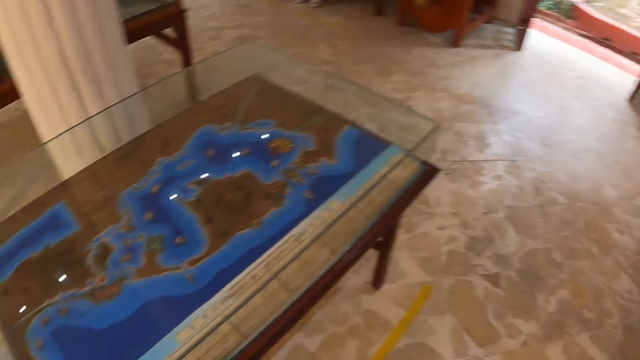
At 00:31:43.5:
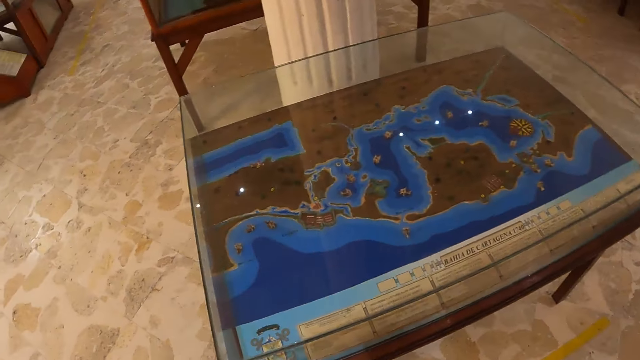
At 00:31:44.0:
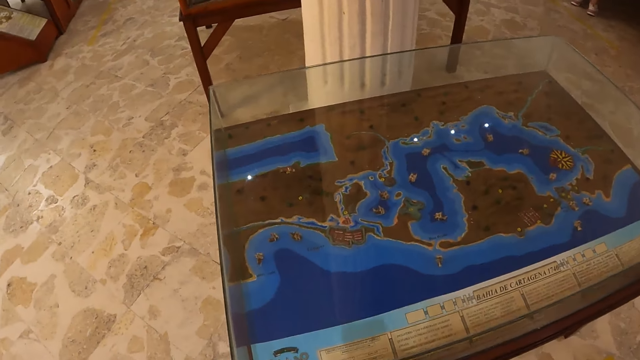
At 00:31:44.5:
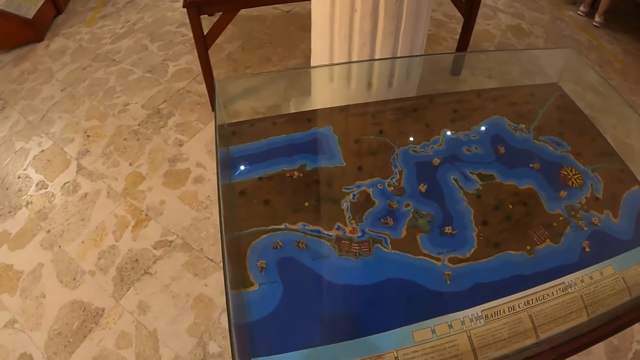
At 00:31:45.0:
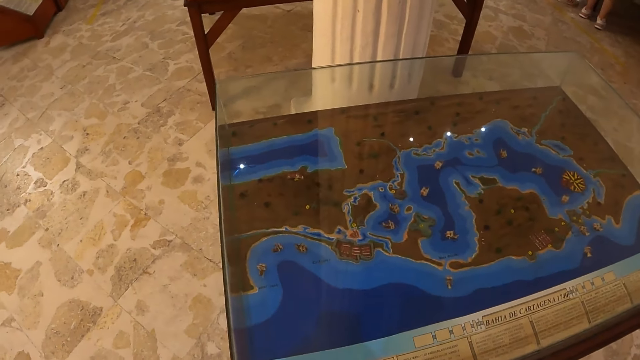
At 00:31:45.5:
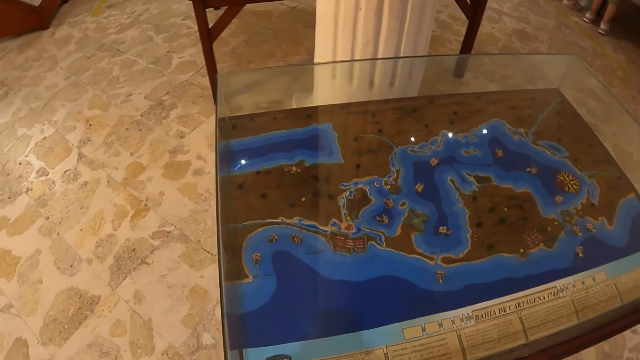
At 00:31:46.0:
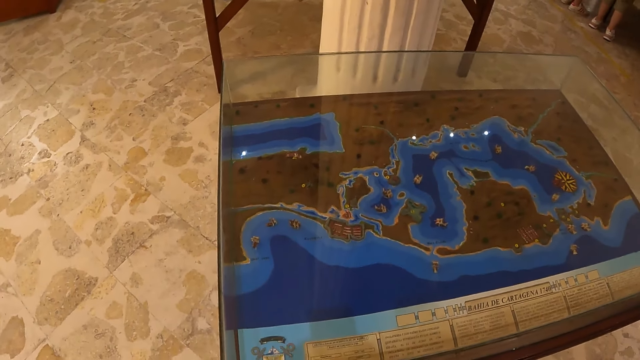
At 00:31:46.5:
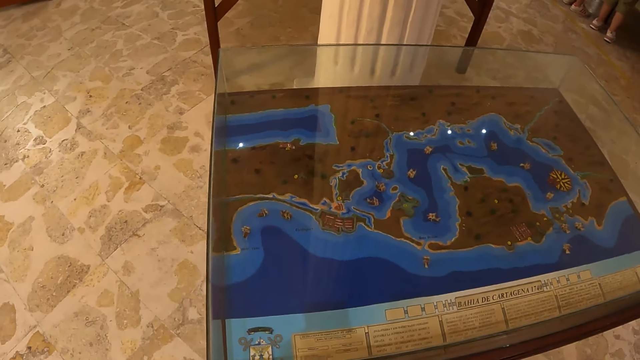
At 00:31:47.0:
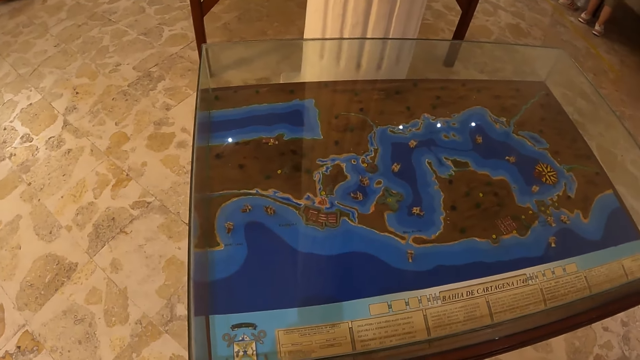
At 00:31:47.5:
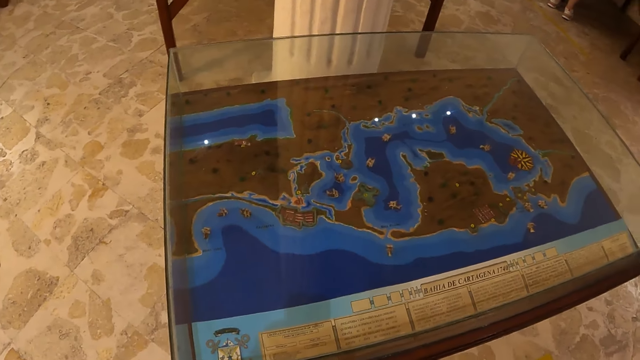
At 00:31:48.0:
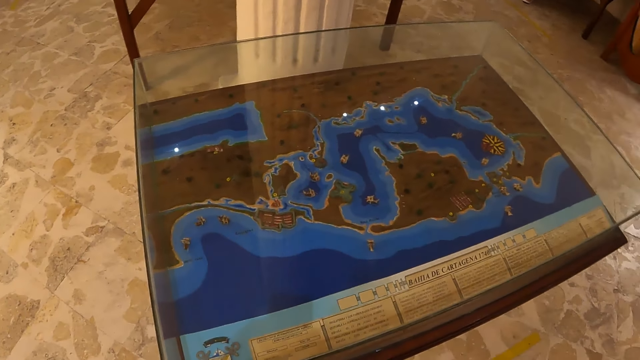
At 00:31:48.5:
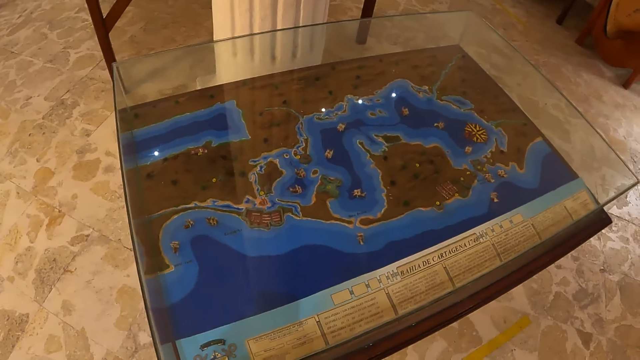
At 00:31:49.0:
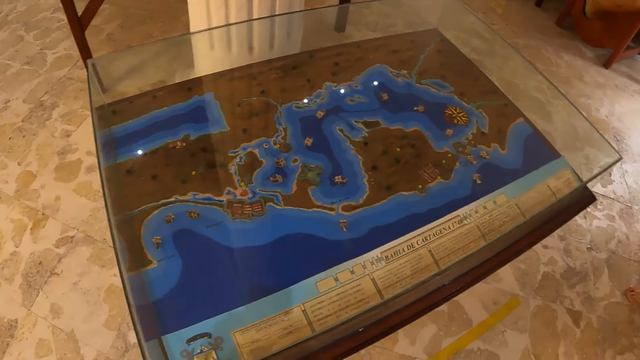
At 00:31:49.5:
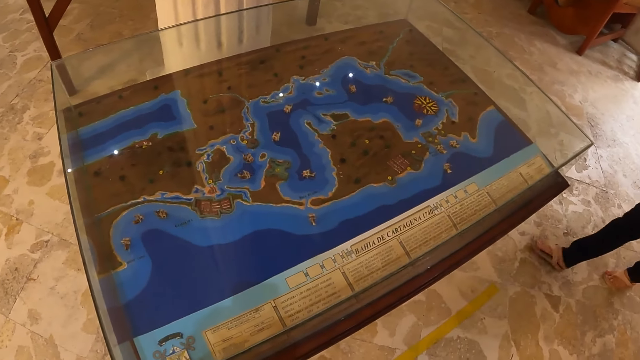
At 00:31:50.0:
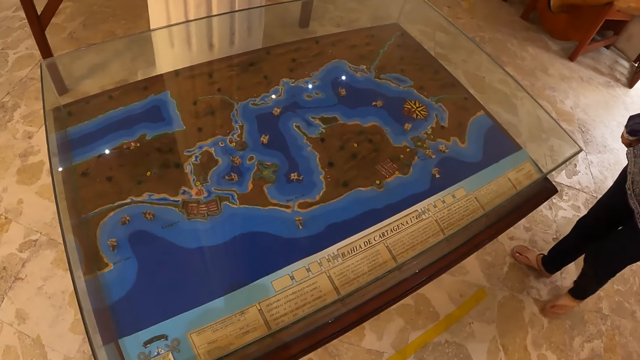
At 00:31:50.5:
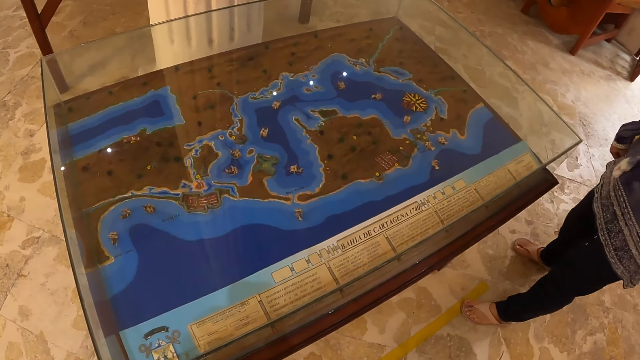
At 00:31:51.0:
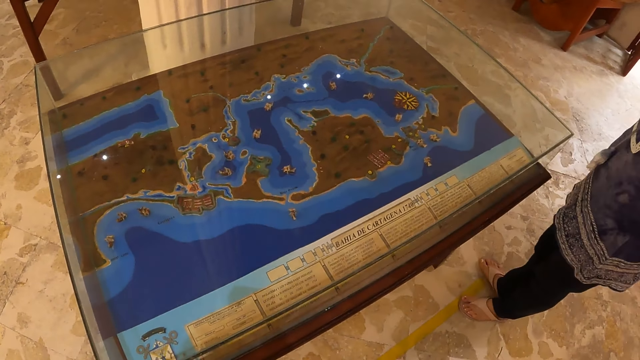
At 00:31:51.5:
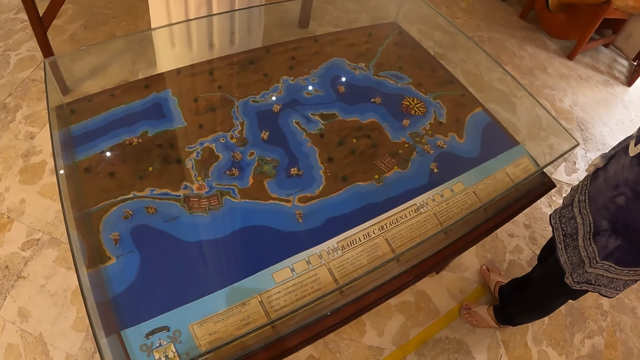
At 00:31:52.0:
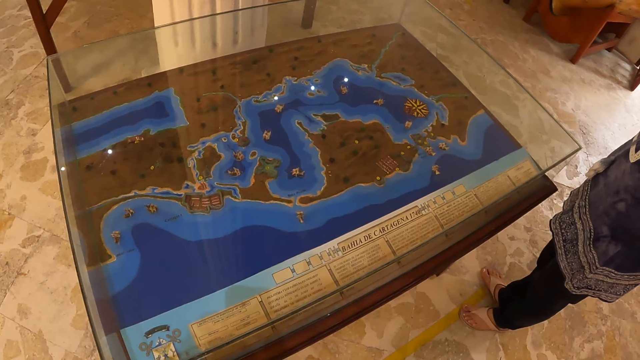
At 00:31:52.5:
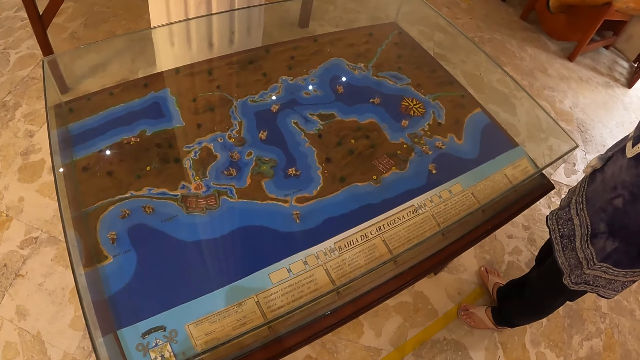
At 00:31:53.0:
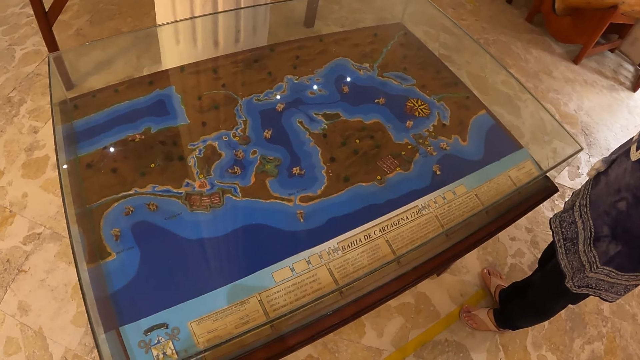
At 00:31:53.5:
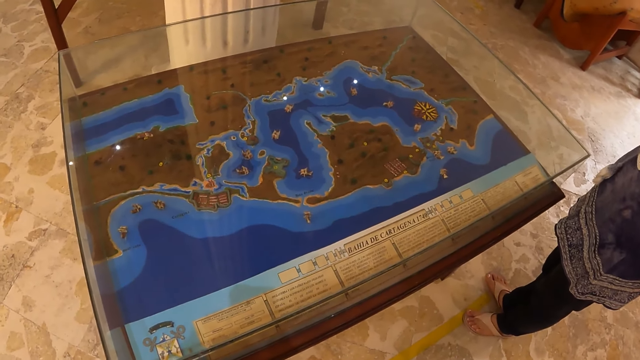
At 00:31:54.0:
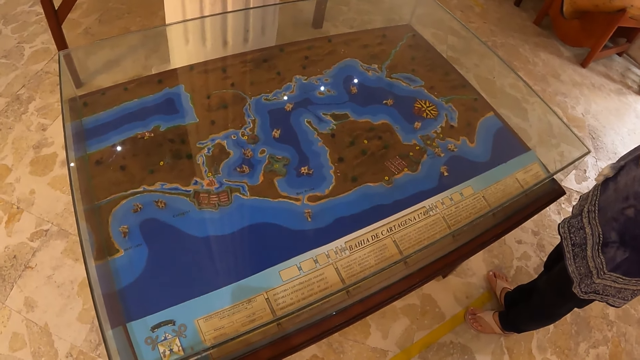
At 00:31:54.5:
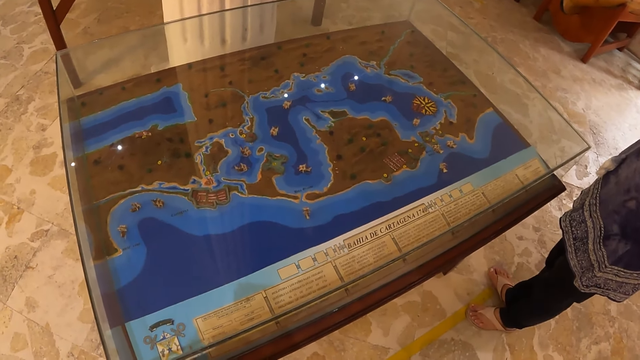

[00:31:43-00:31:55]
A woman walks around. The camera wearer looks at the art craft.

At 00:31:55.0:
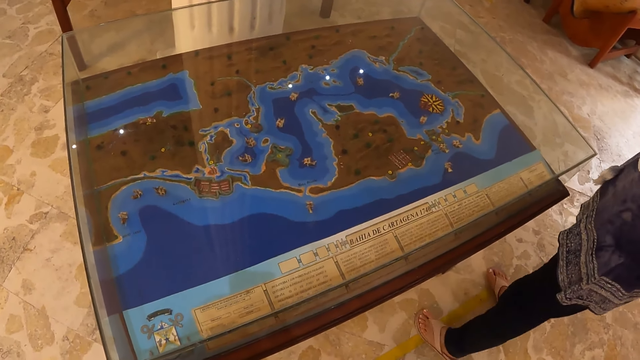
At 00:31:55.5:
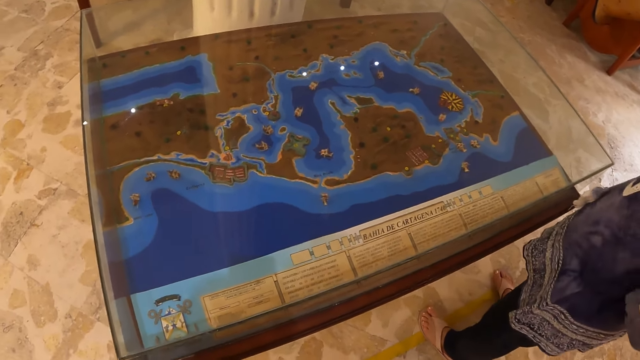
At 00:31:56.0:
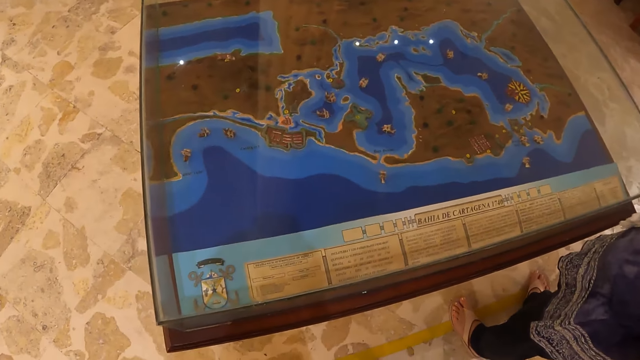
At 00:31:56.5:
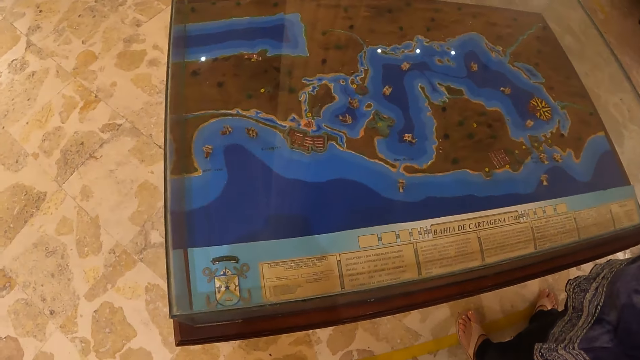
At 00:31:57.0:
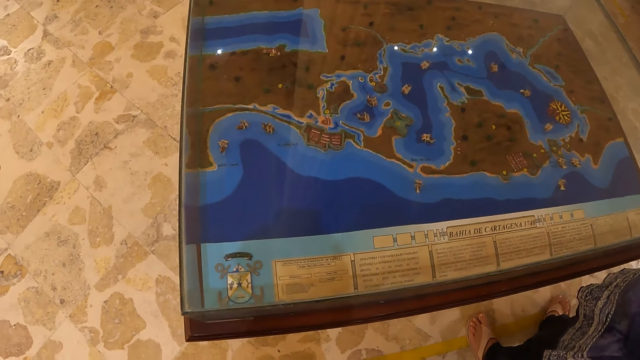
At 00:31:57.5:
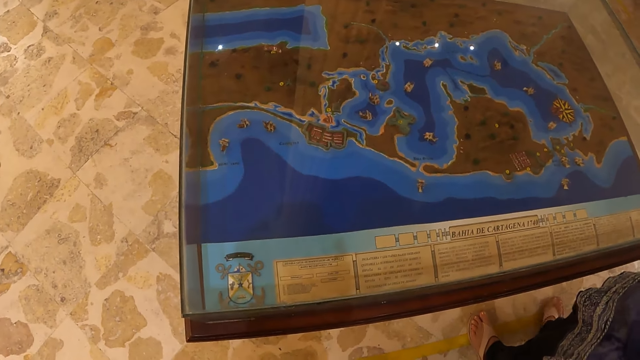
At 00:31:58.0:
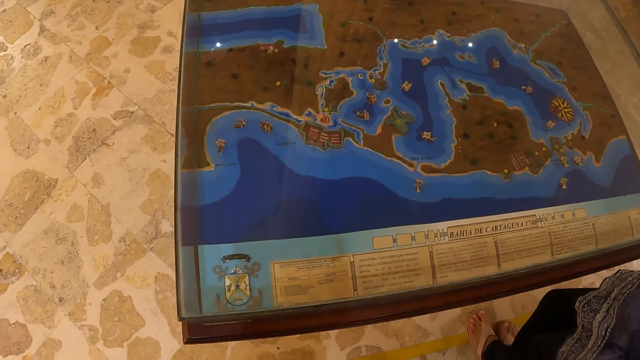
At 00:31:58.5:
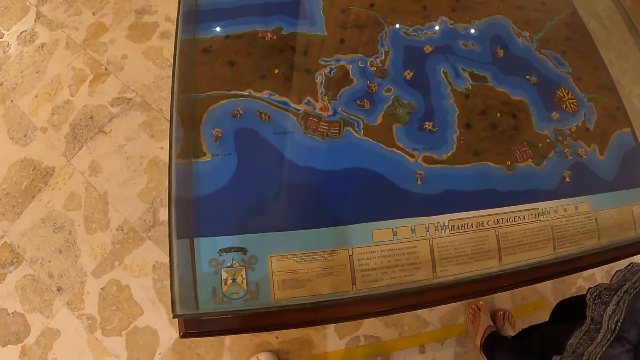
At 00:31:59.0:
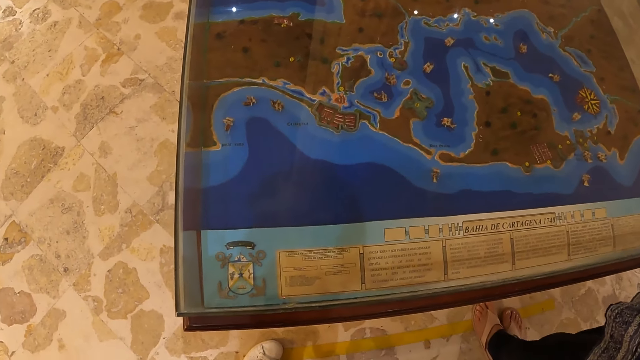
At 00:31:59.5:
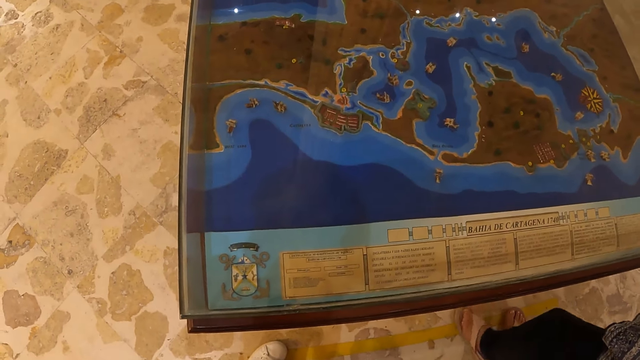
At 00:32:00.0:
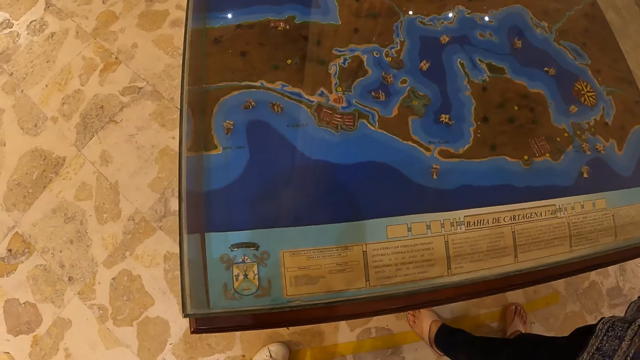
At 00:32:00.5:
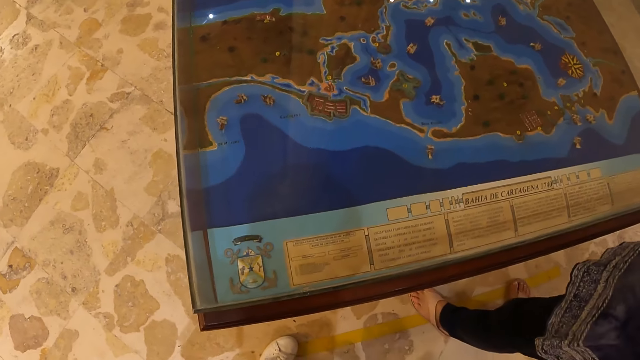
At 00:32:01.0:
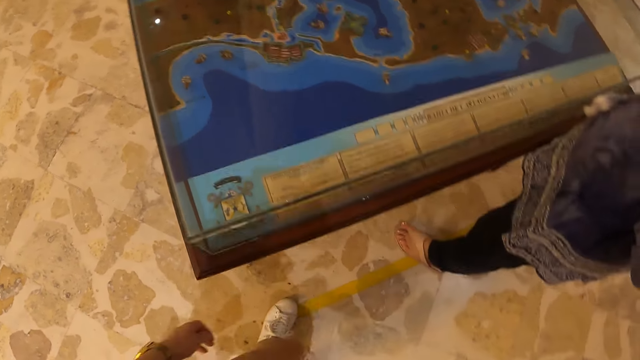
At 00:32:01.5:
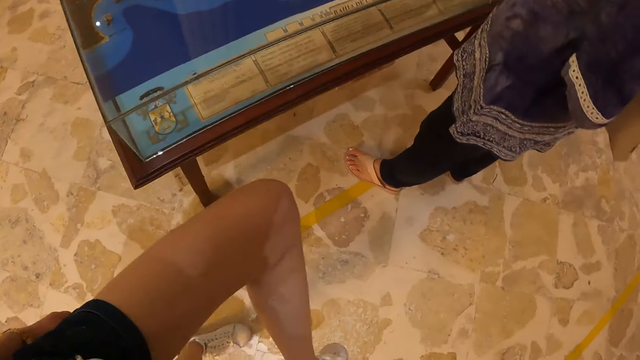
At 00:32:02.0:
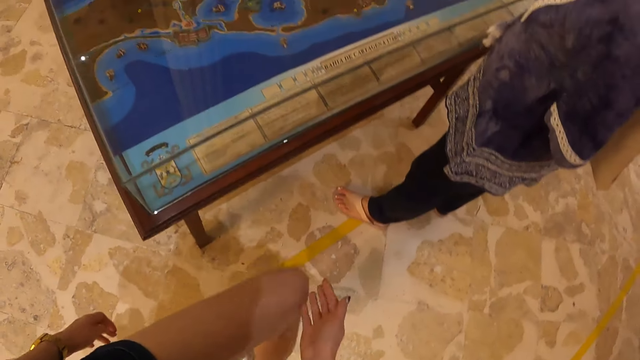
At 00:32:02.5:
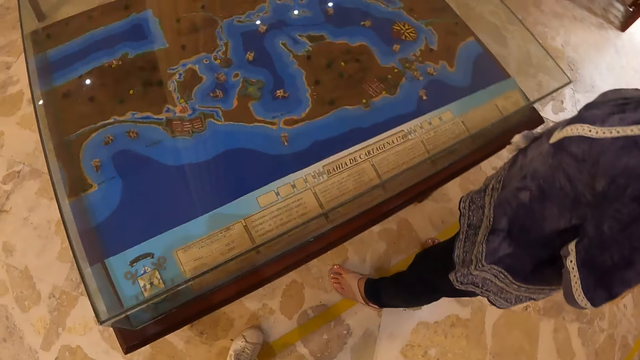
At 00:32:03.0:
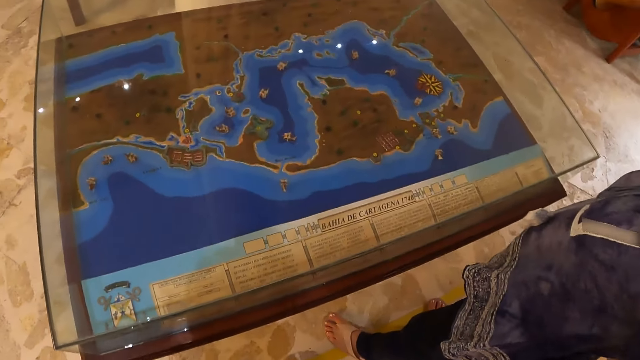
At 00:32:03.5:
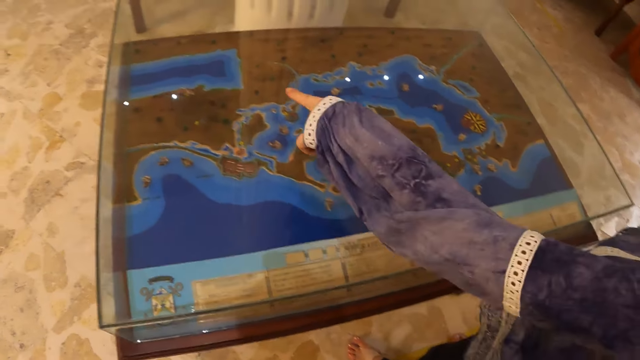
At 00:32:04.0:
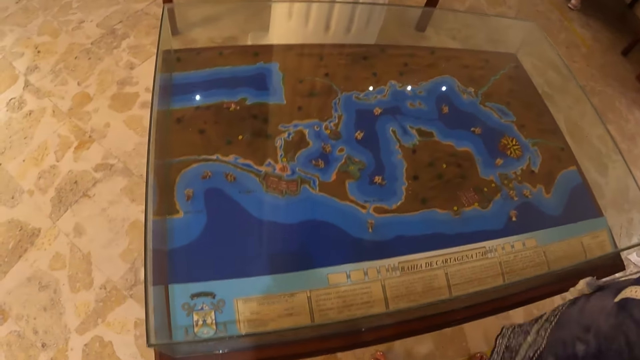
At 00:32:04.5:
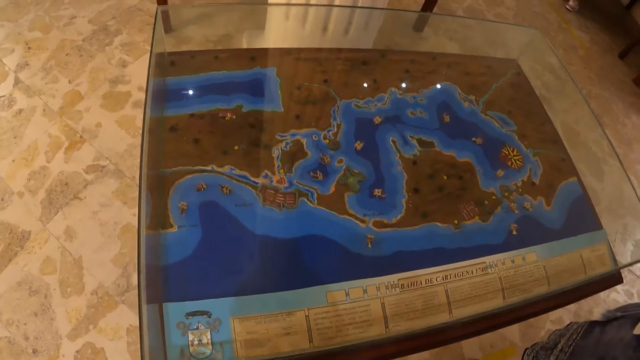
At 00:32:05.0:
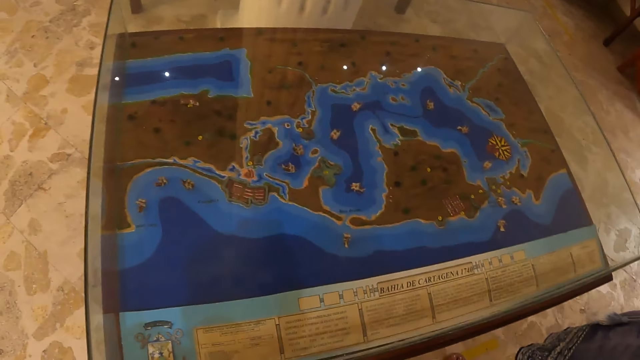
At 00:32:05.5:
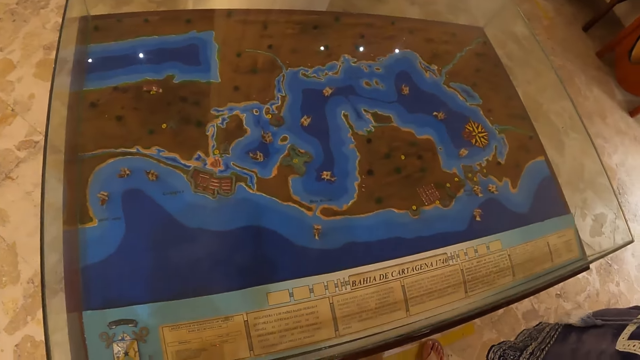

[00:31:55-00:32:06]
The camera wearer converses with a person. They walk forward. The person converses with the camera wearer.
